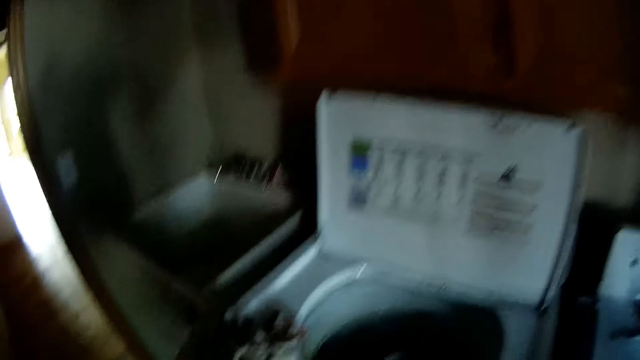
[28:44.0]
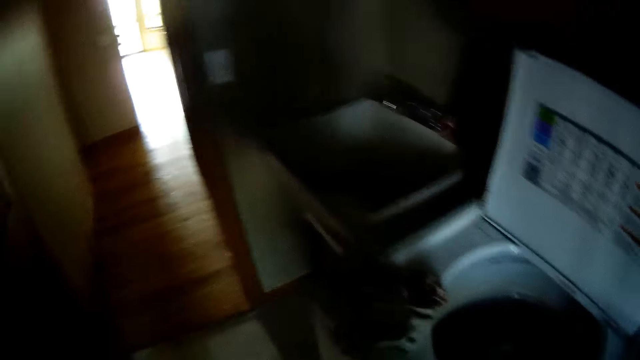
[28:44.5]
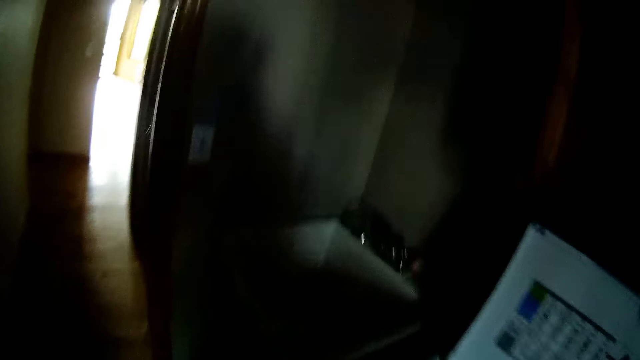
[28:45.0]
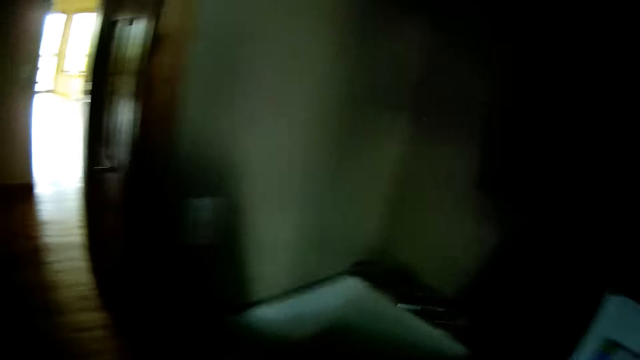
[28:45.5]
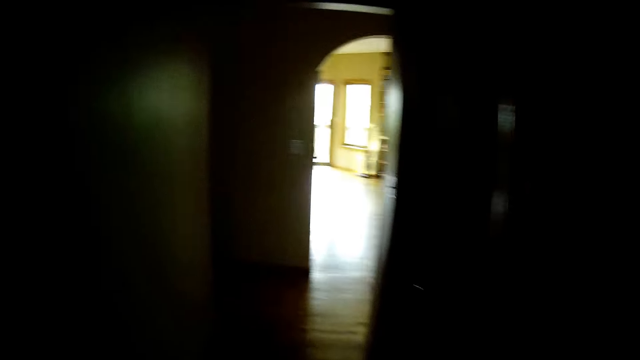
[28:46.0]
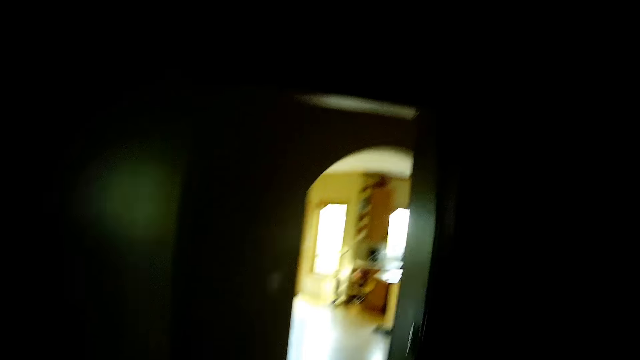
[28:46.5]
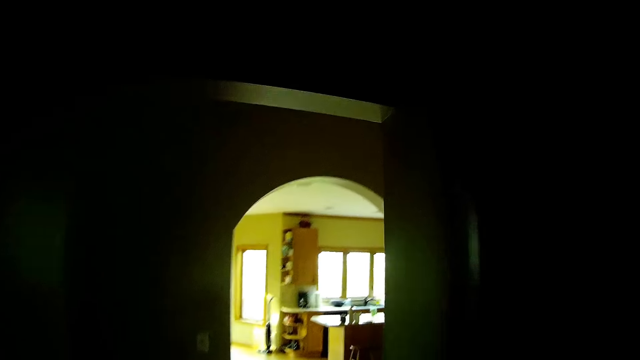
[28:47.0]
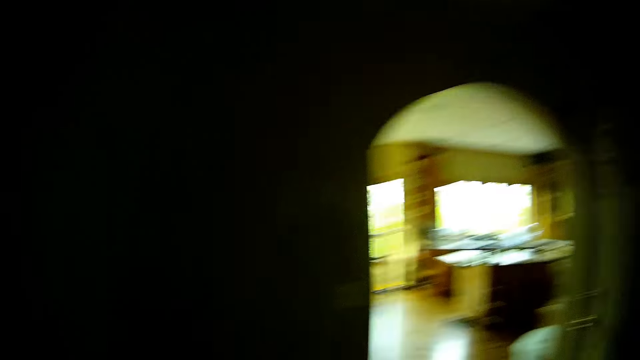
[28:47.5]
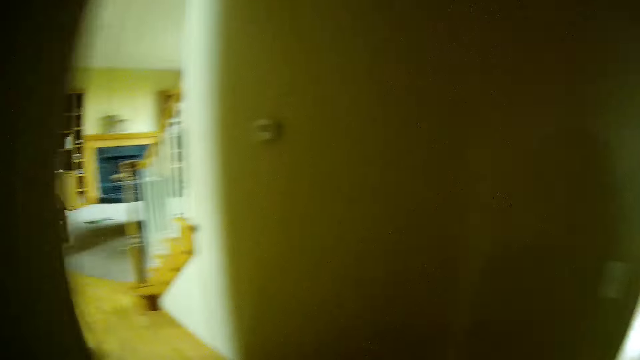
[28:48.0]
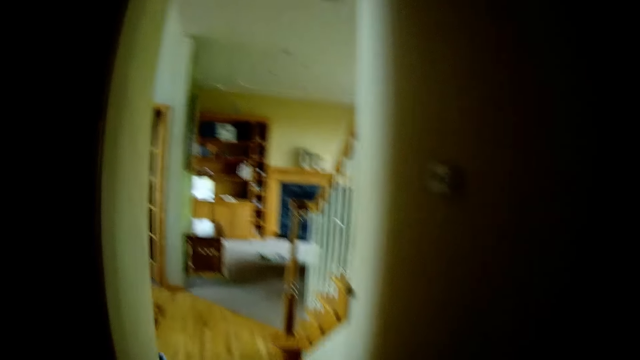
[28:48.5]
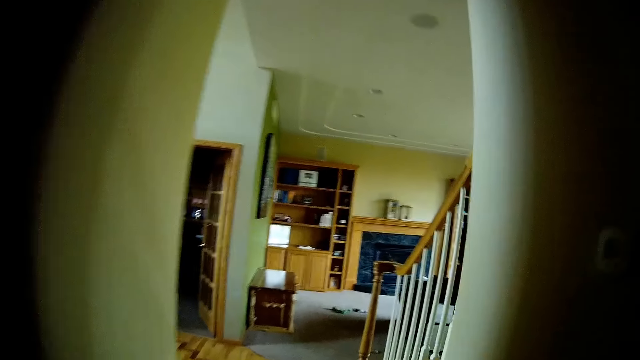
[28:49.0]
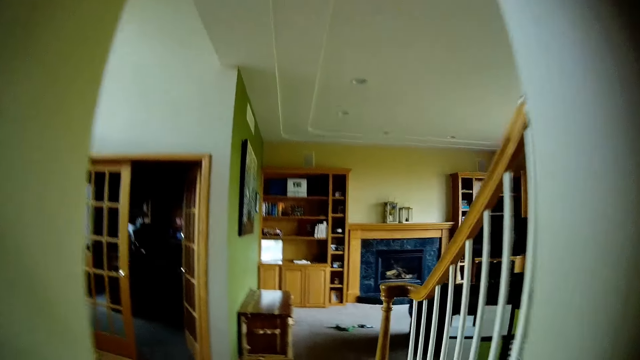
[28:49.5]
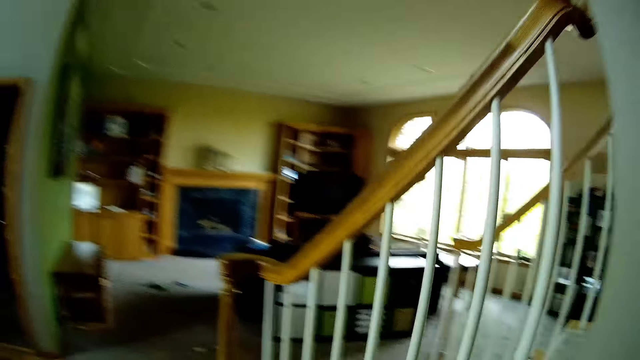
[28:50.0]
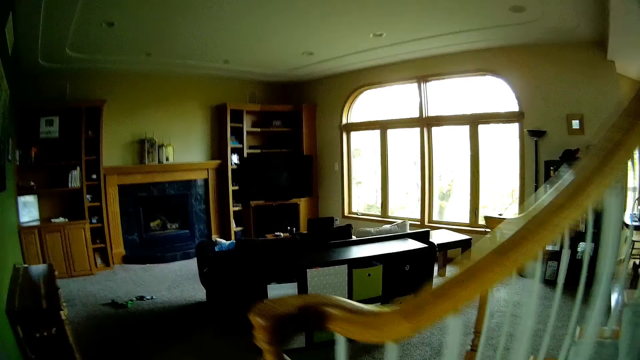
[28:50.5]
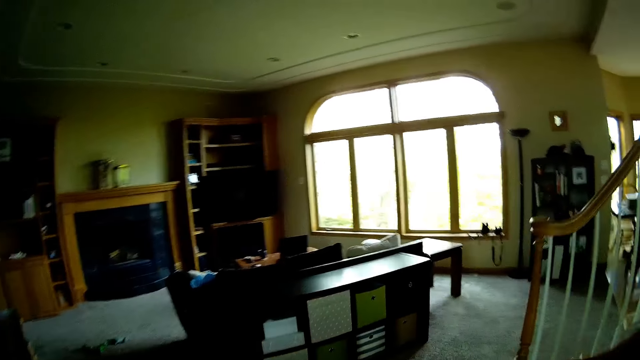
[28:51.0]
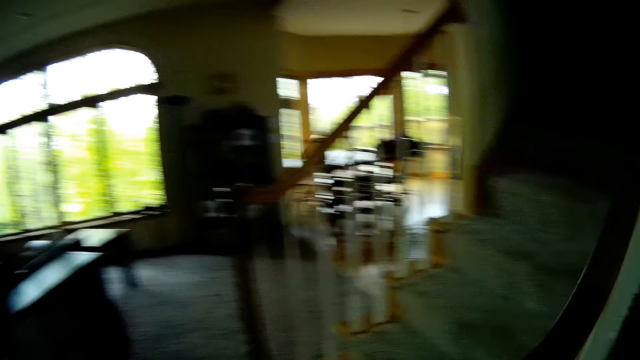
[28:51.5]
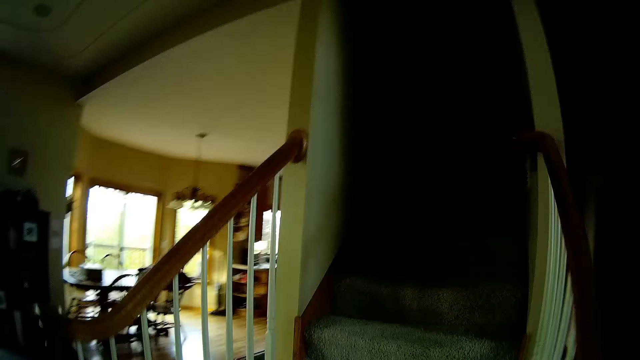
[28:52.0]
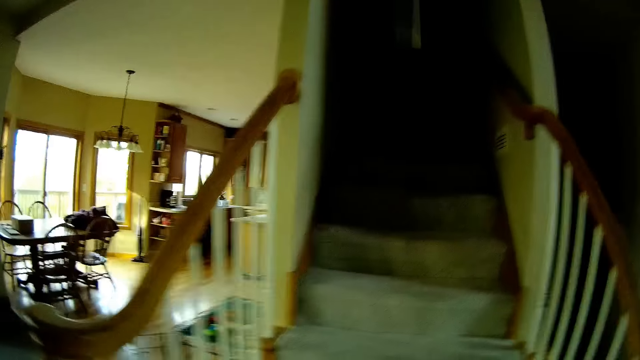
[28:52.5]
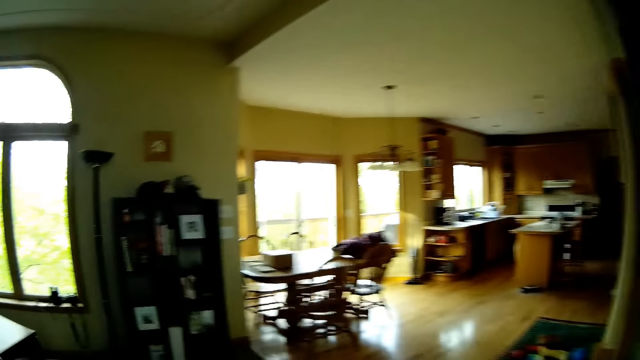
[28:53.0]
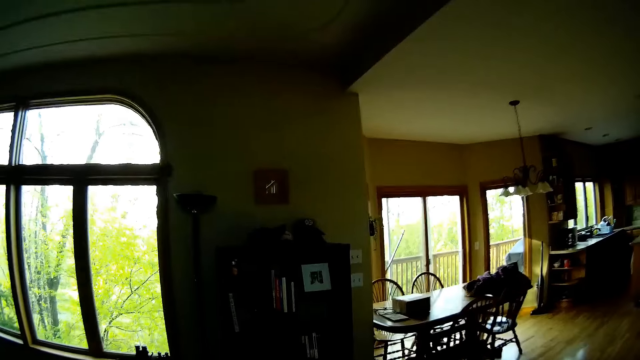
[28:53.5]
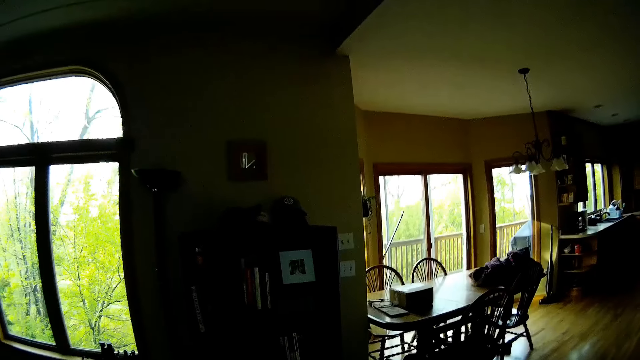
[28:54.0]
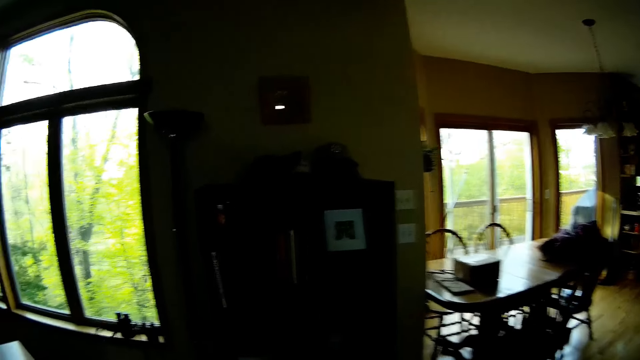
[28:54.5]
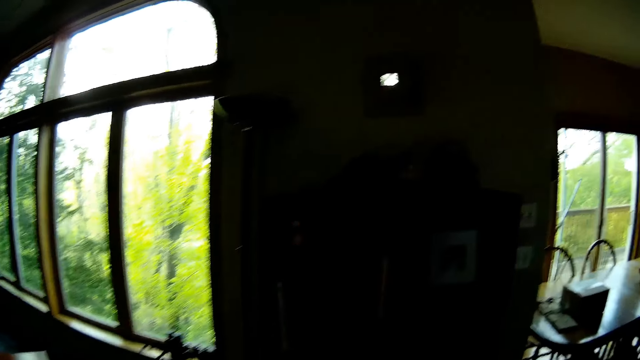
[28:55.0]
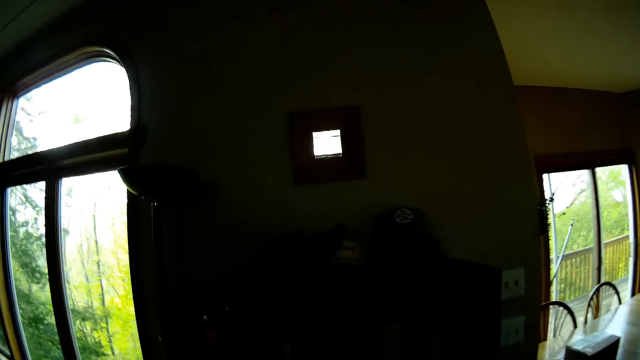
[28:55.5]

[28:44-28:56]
The camera wearer walks out of the laundry room. They walk into a sitting room. They walk down the stairs. They walk in a room.

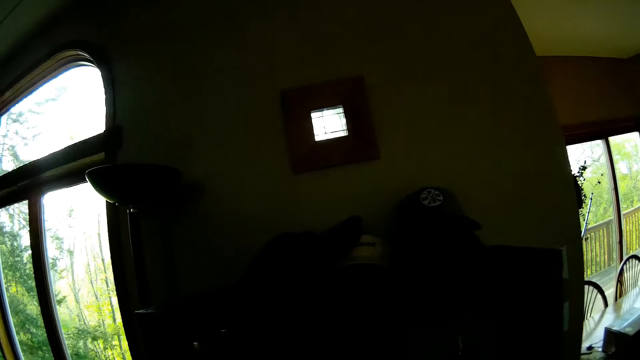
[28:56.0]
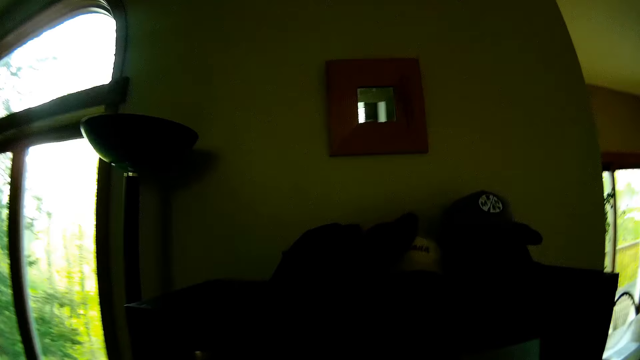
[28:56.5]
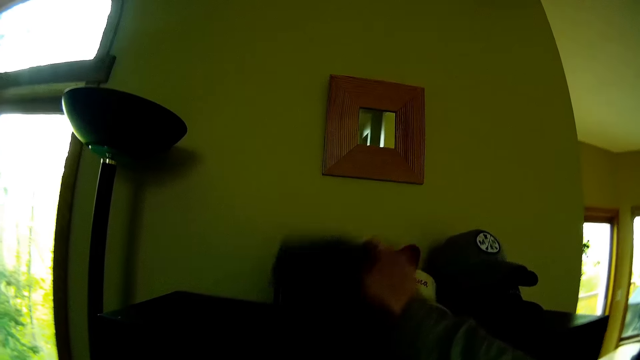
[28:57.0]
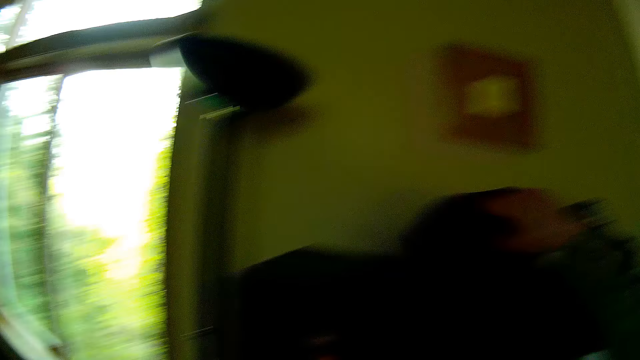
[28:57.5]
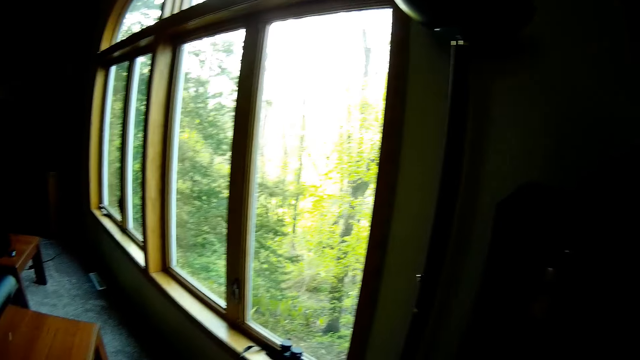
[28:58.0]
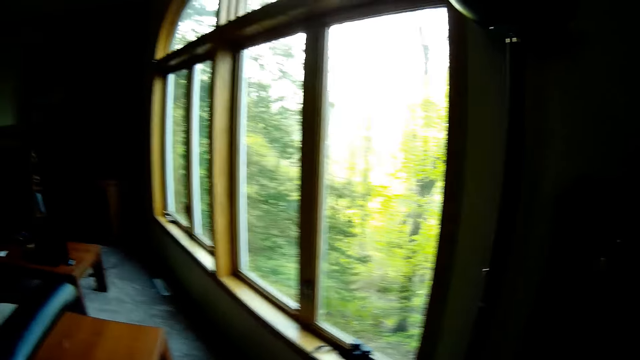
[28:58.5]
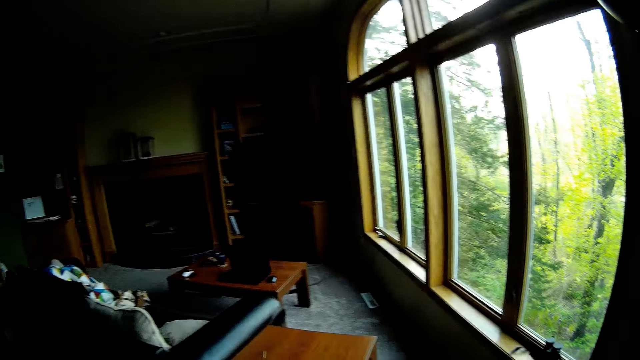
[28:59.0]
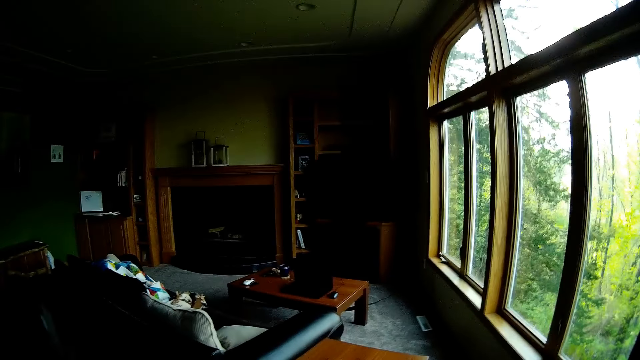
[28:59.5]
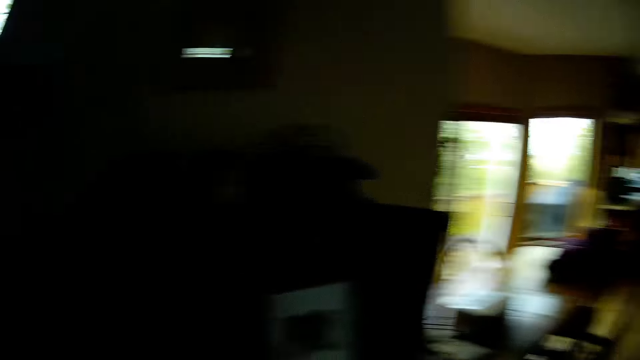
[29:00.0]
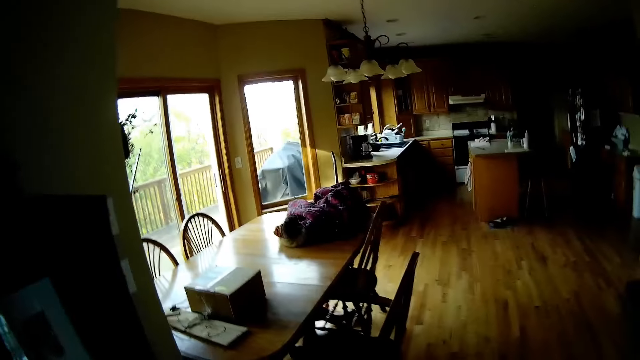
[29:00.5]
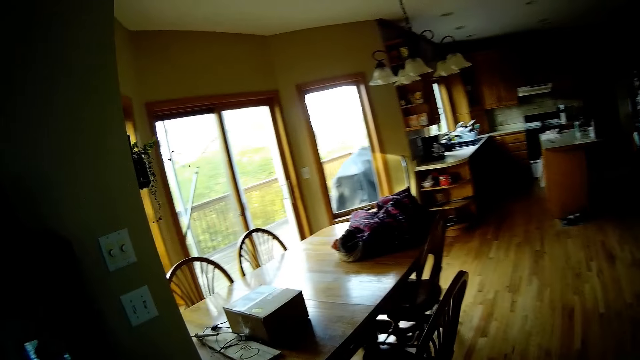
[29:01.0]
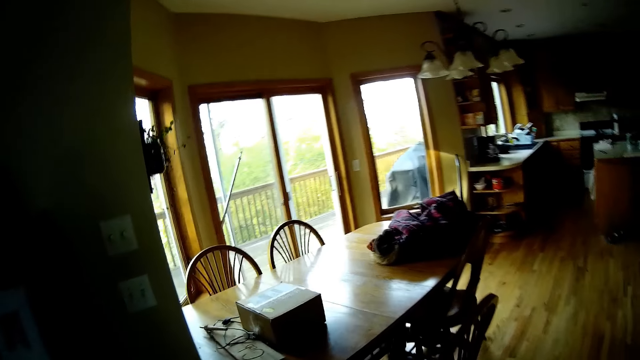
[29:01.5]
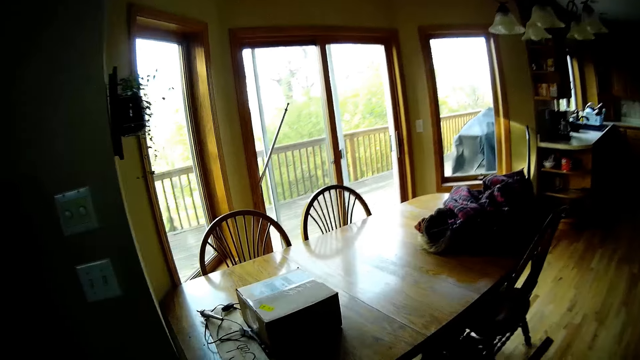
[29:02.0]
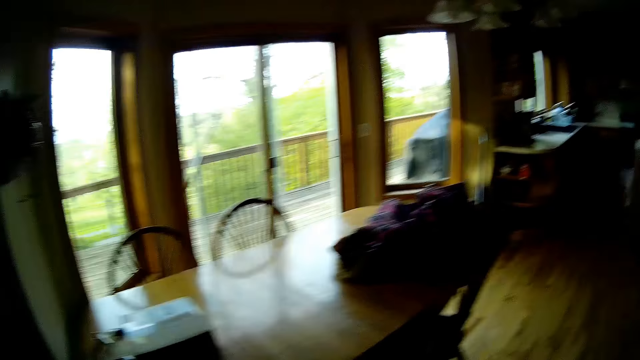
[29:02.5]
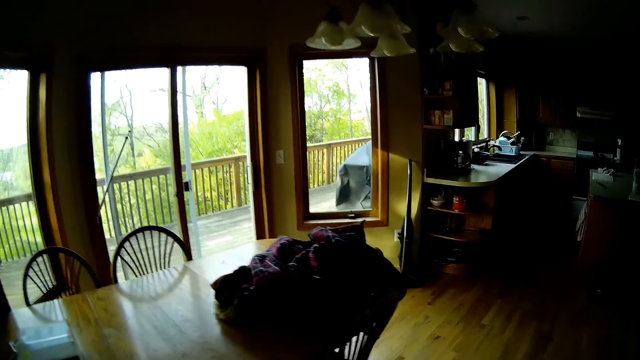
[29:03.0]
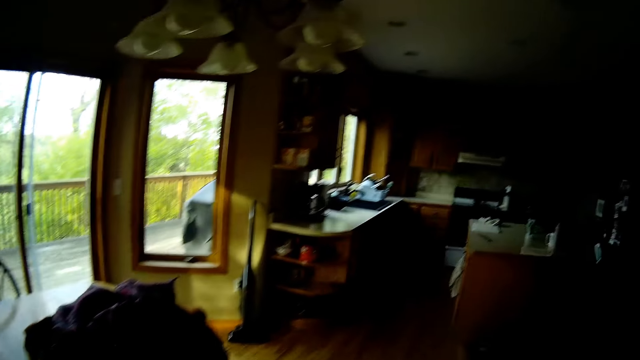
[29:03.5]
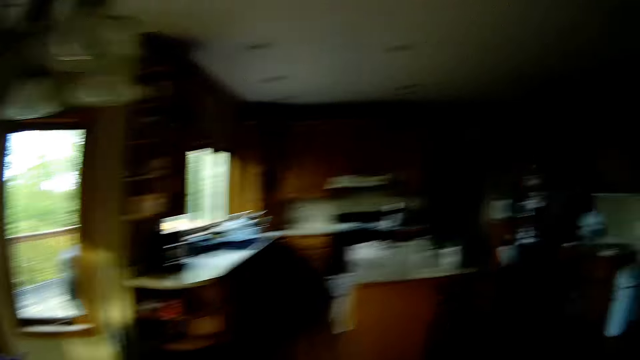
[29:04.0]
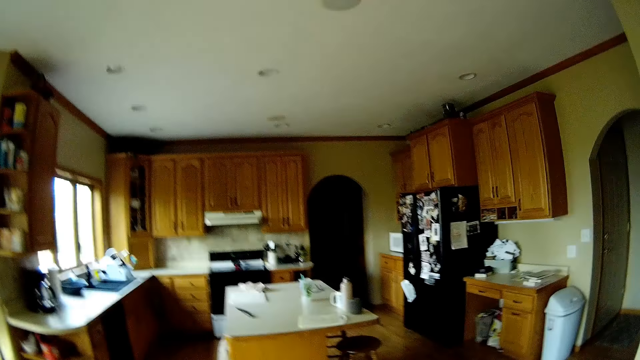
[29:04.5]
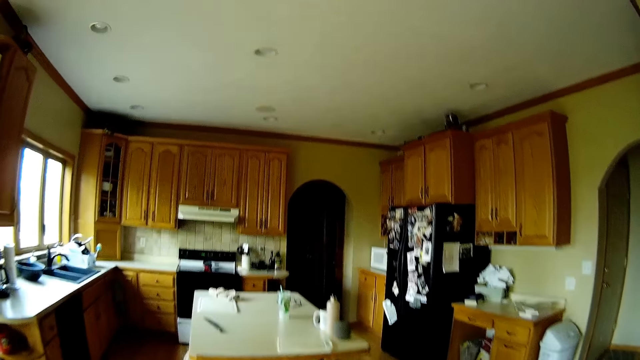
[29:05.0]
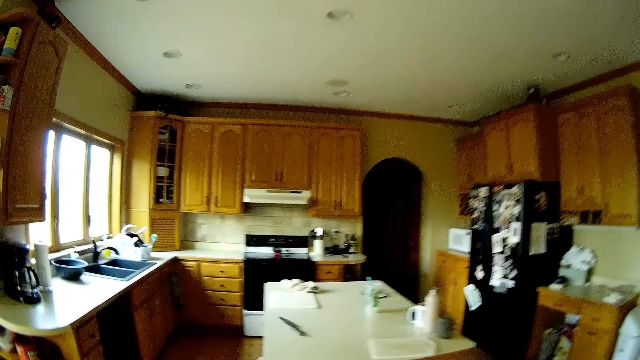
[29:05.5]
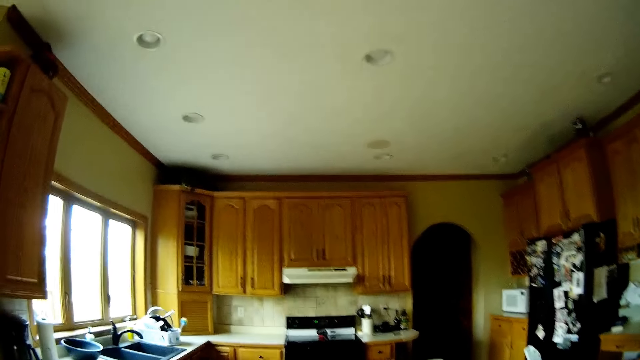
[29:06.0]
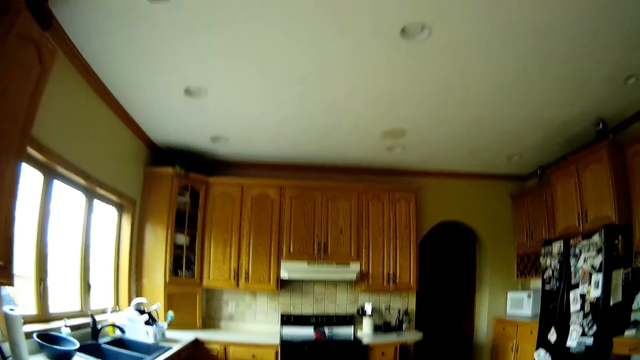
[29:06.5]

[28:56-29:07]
The camera wearer picks up a headgear with her right hand. She touches clothes on top of a table. She drops the headgear on a cupboard with her right hand. She looks around in the room and walks in the room.
